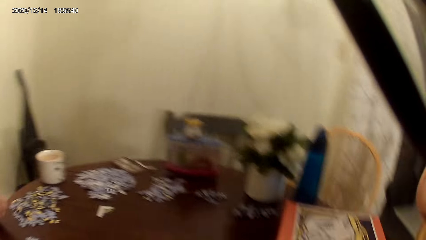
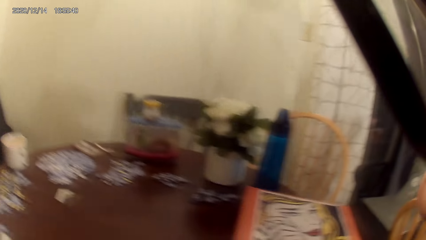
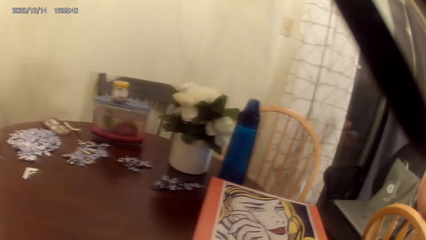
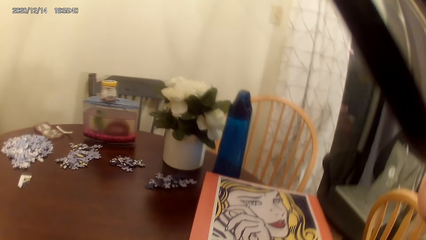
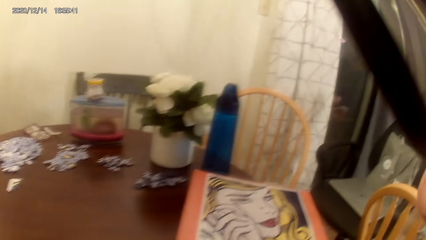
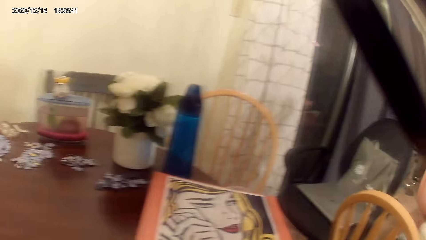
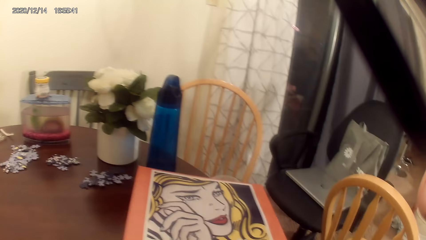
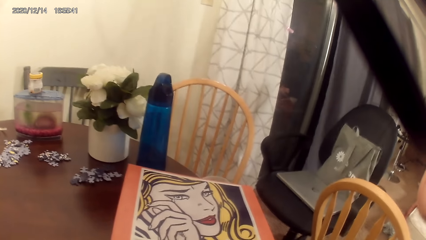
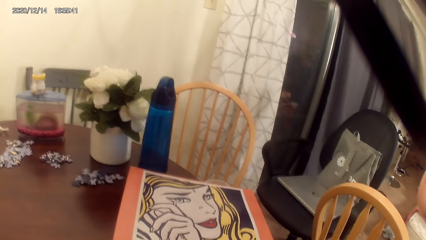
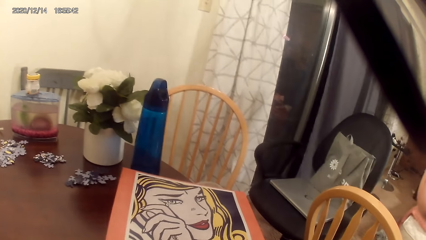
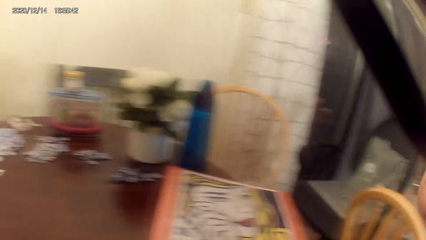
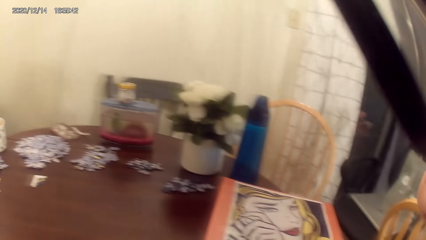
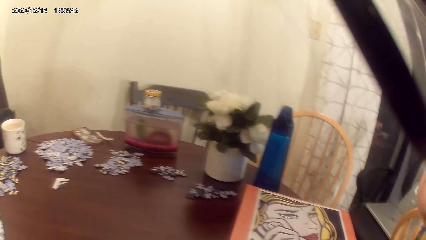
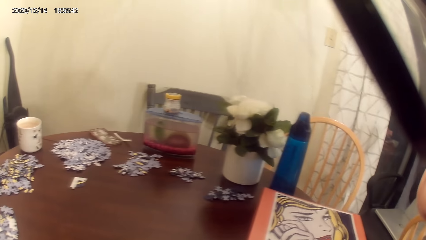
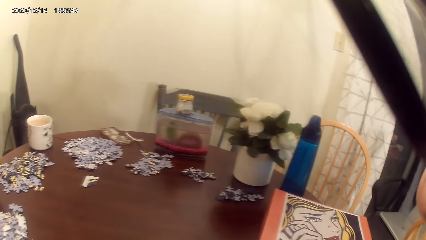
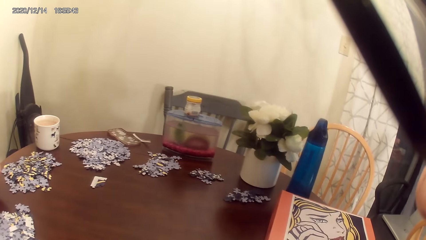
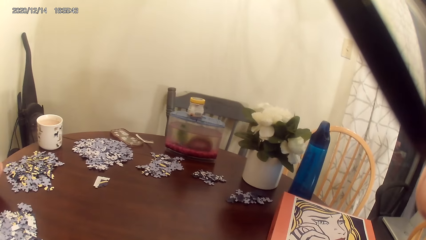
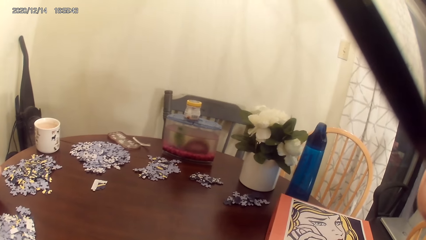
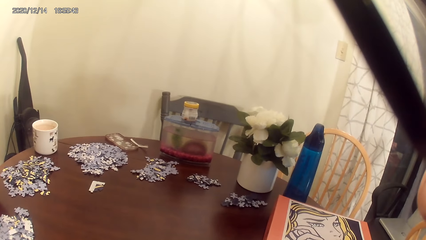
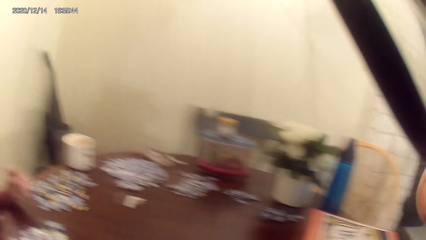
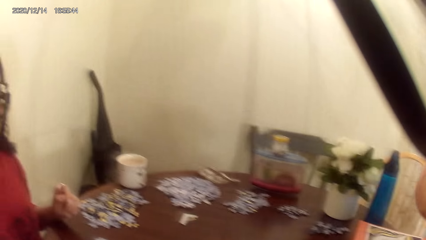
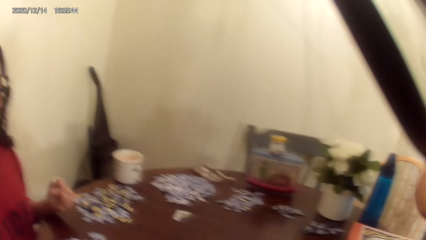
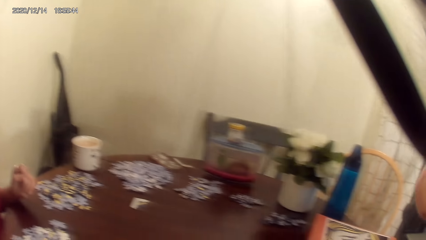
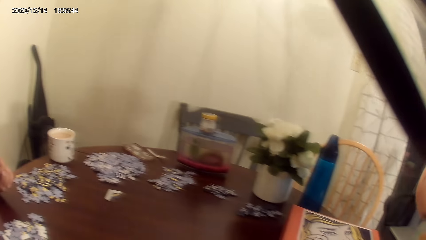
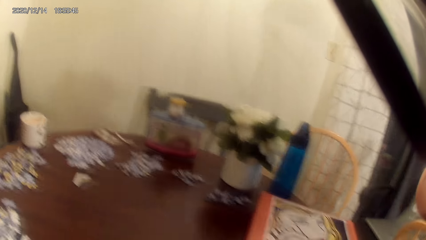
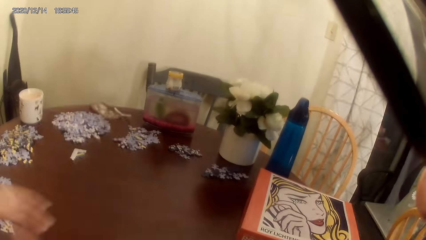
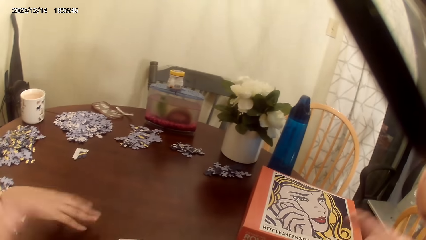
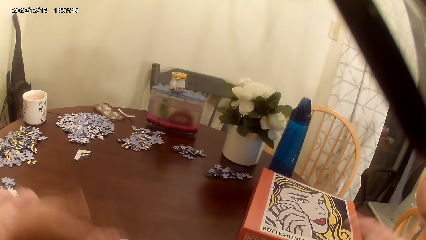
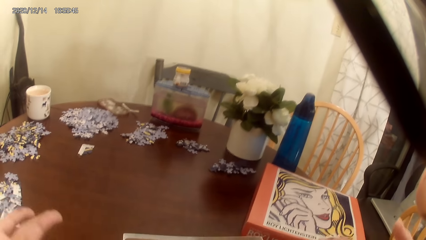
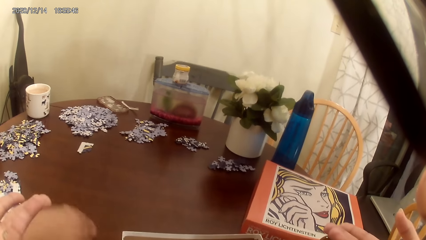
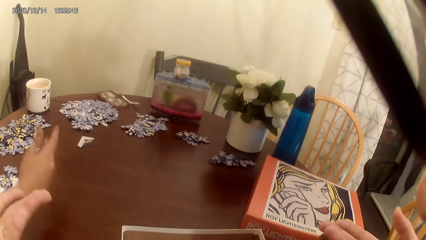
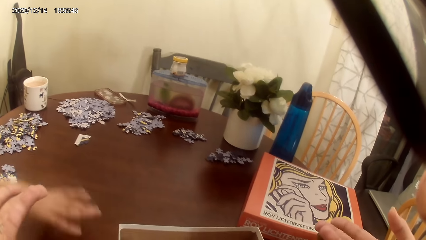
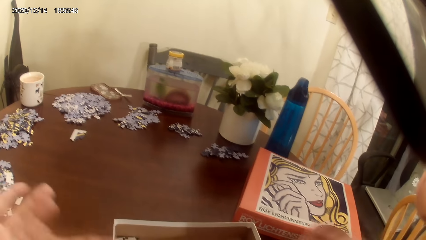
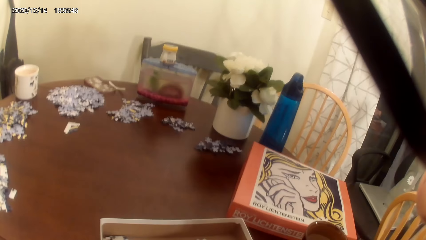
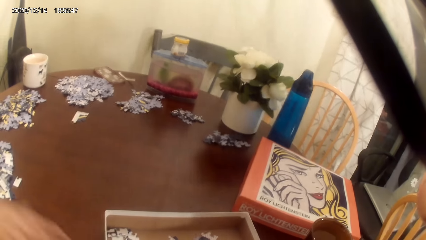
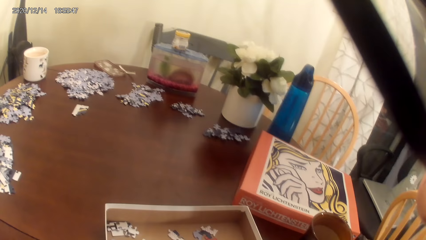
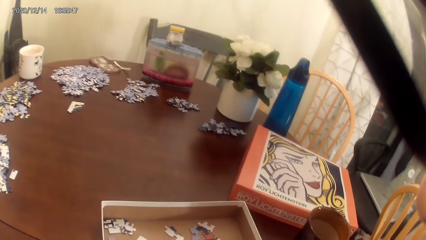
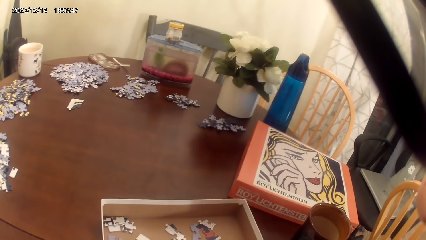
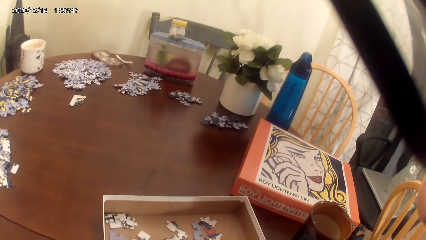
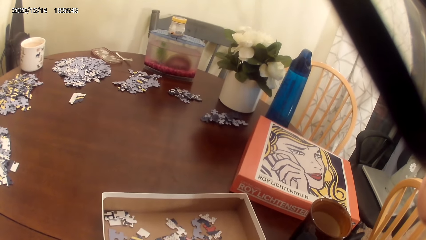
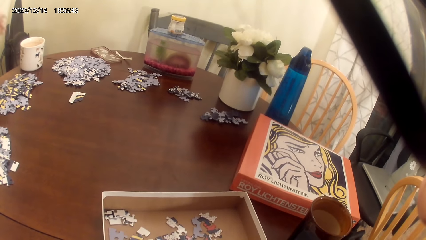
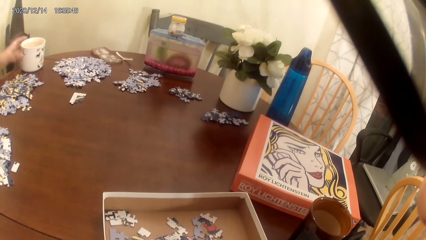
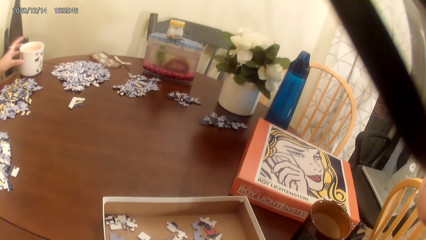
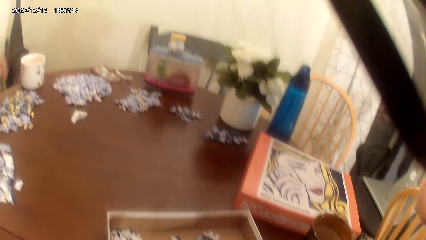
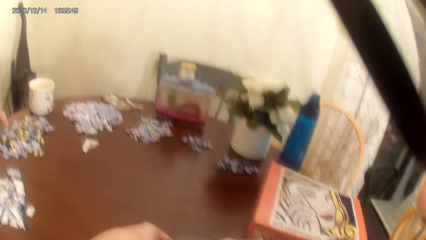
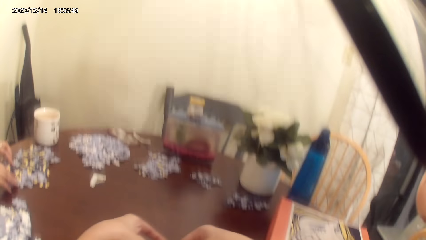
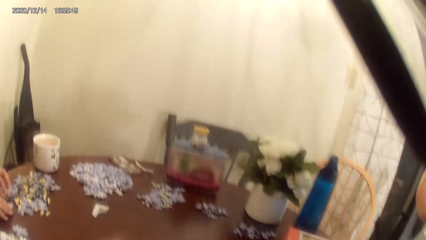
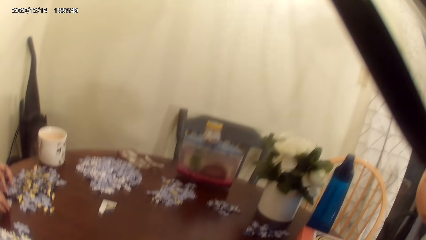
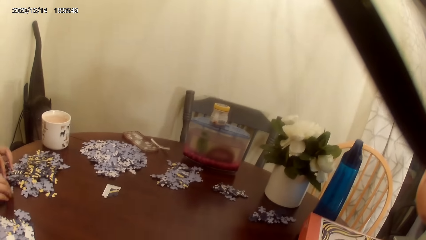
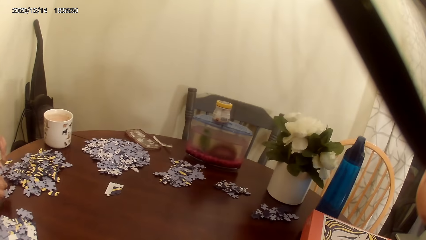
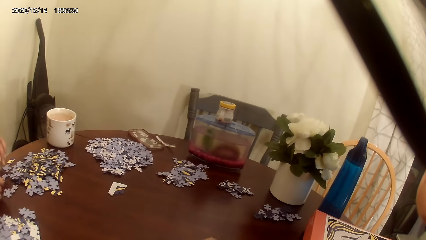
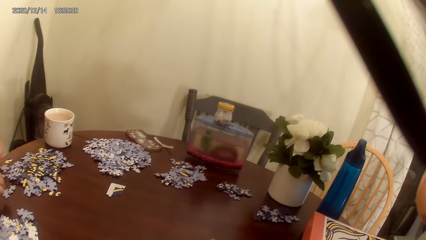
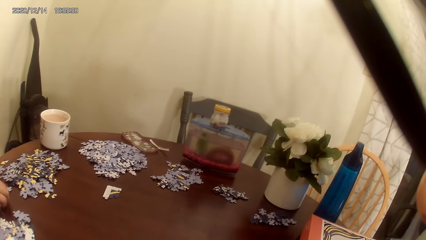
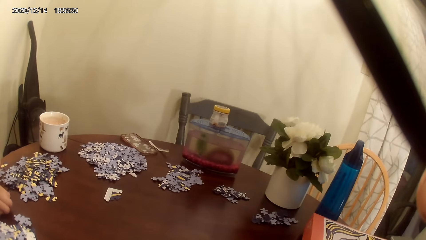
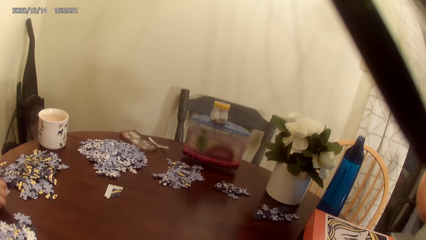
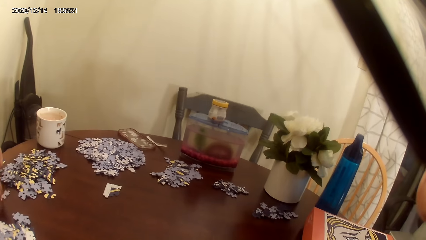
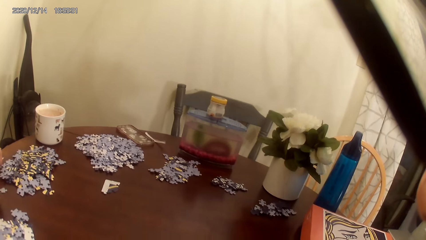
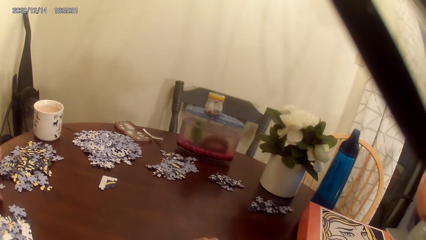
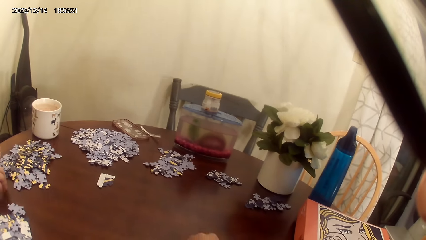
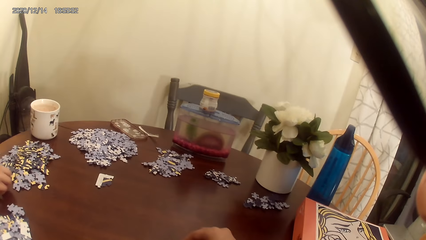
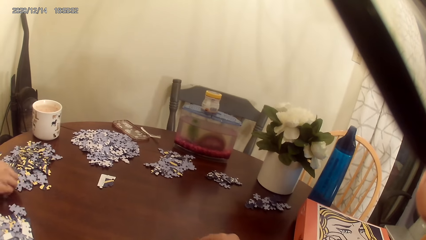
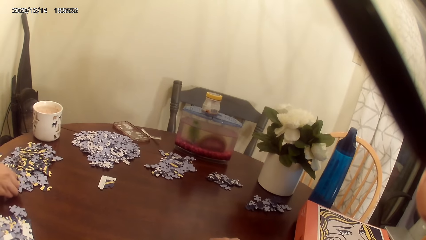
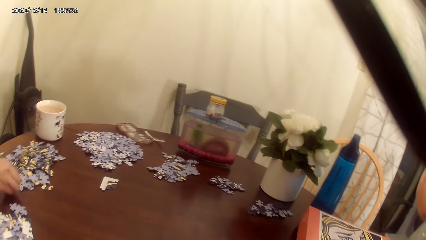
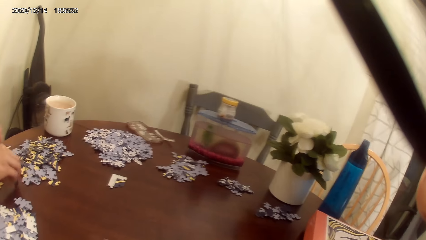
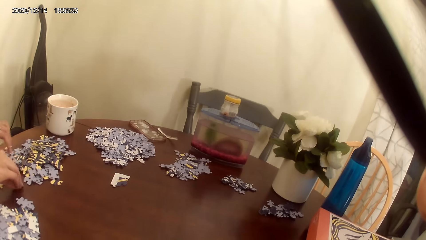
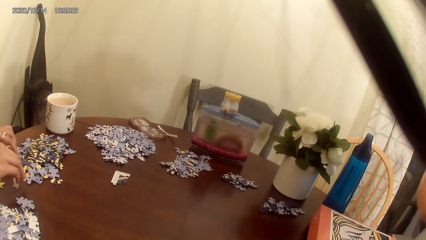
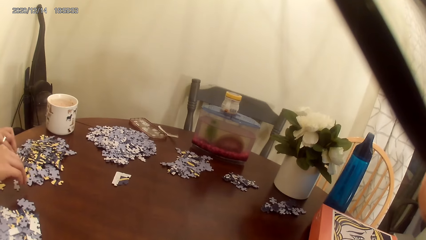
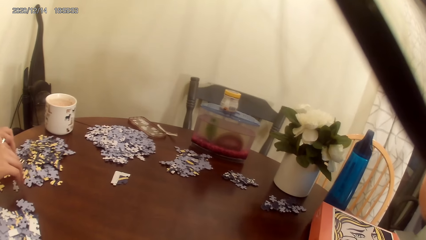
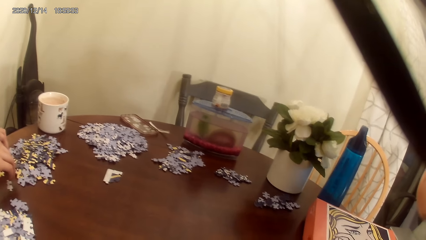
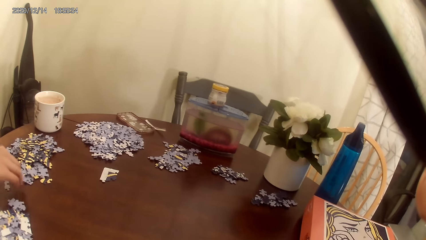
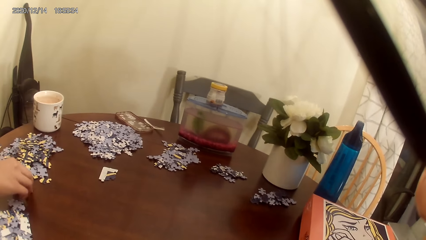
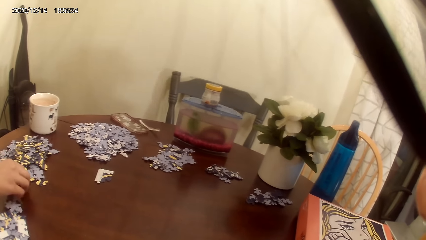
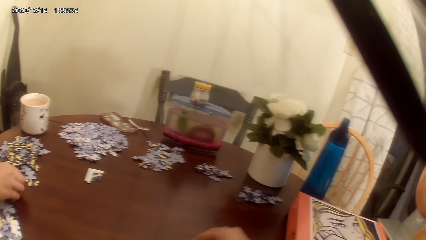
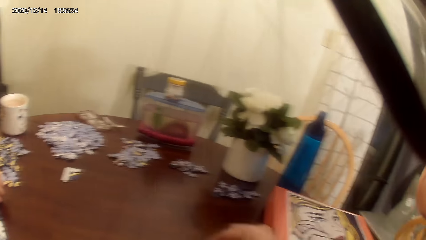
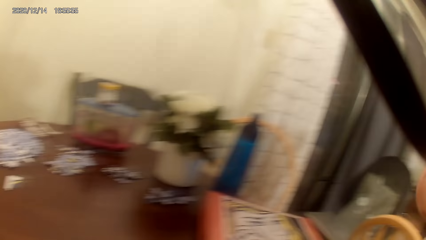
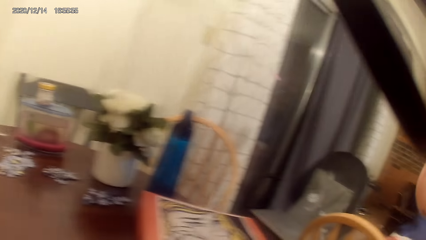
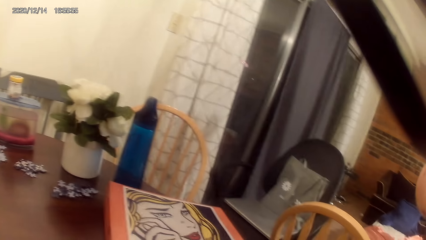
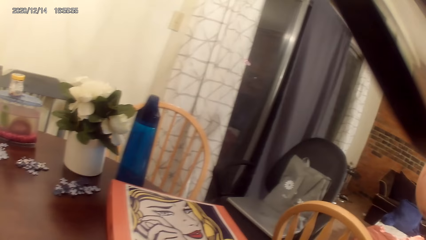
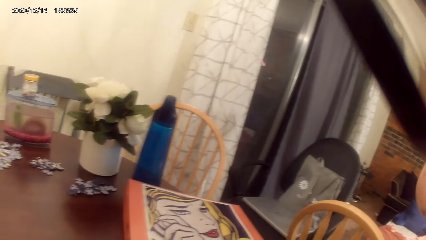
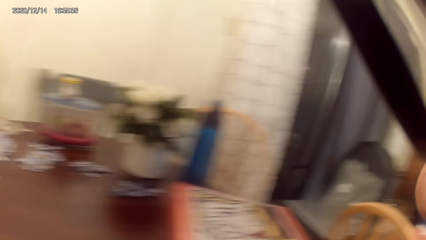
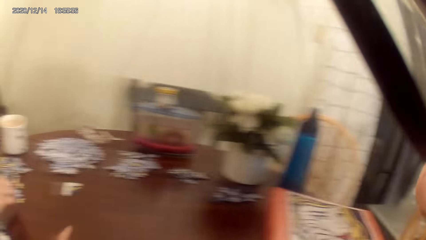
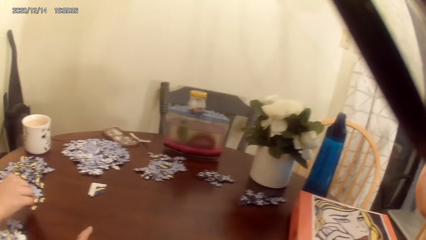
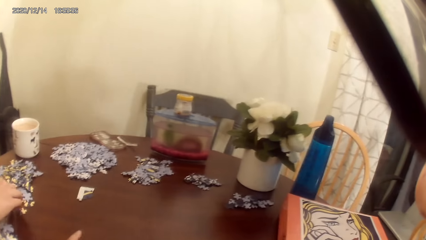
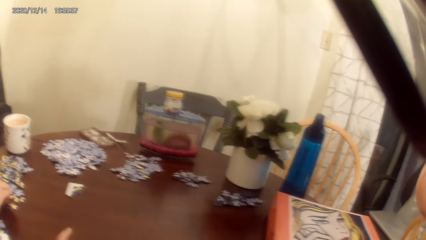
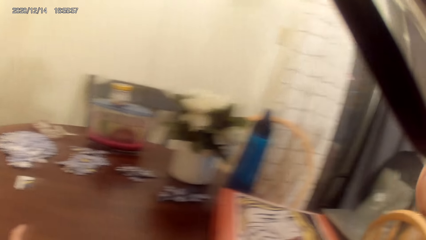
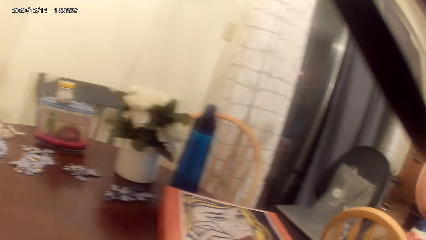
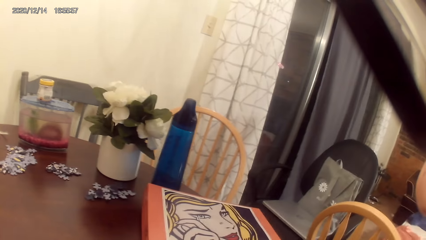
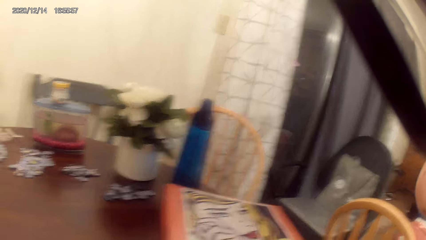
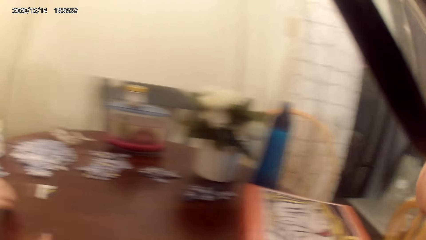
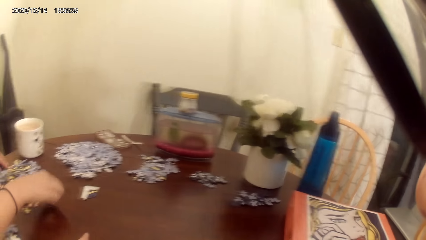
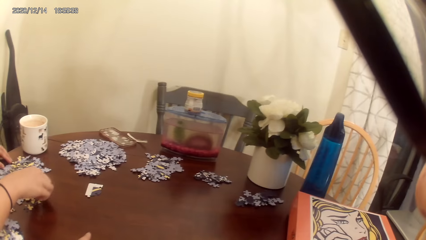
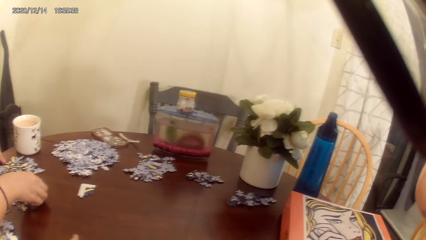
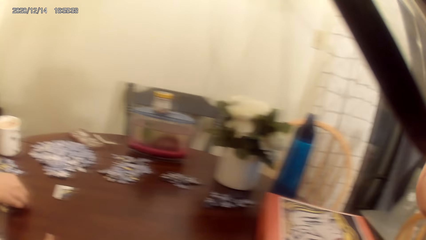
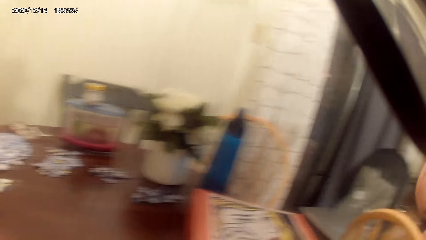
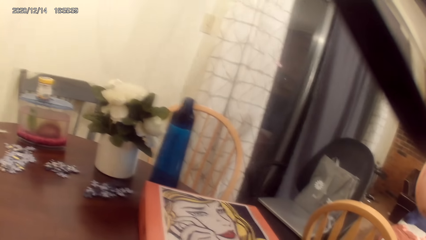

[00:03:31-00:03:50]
The camera wearer laughs. A person talks to the camera wearer. The person grabs the cards on the cardboard. The camera wearer acts on music from a radio.
